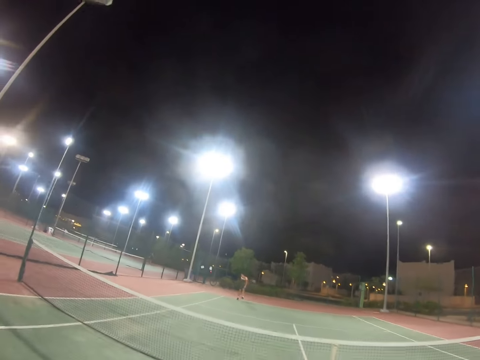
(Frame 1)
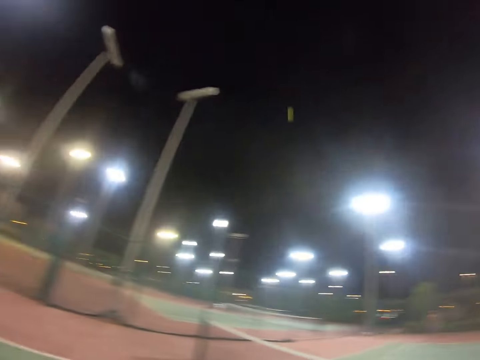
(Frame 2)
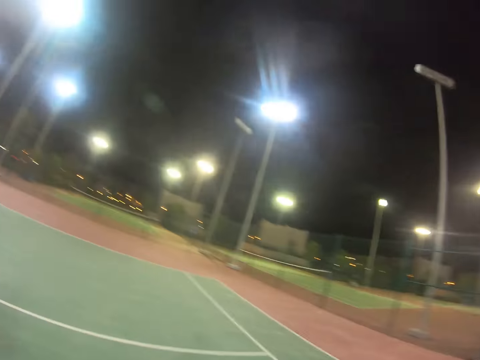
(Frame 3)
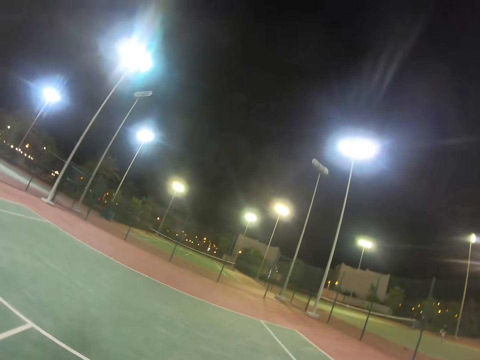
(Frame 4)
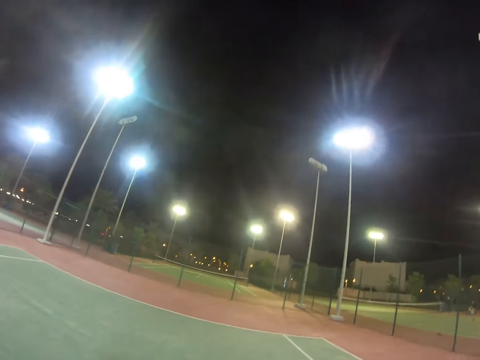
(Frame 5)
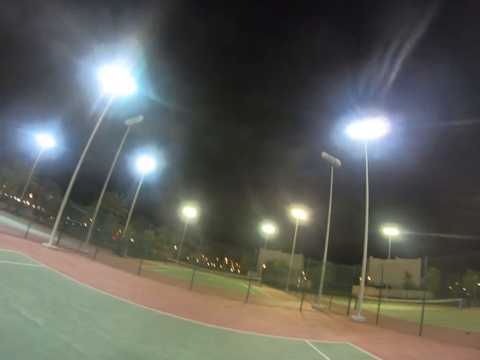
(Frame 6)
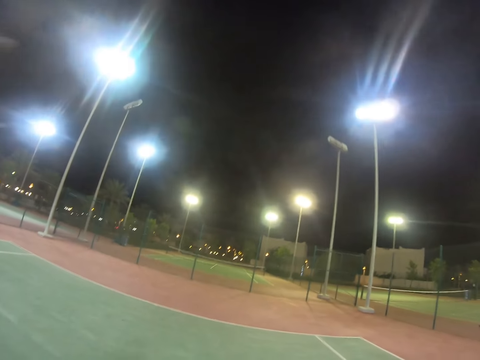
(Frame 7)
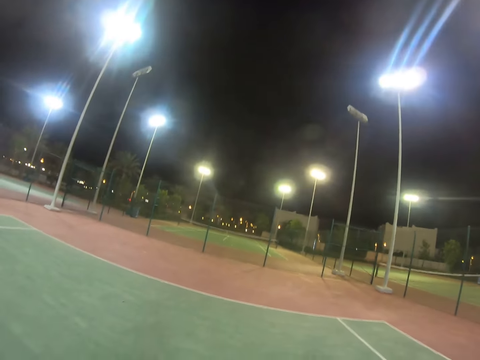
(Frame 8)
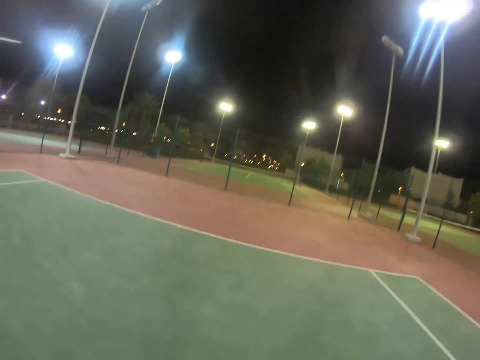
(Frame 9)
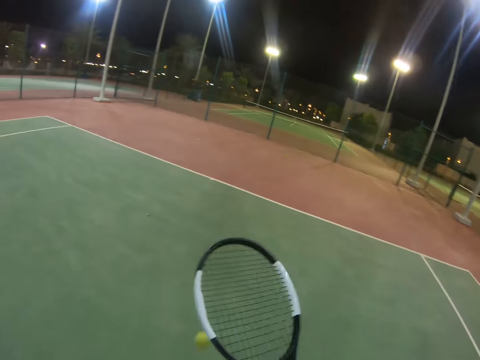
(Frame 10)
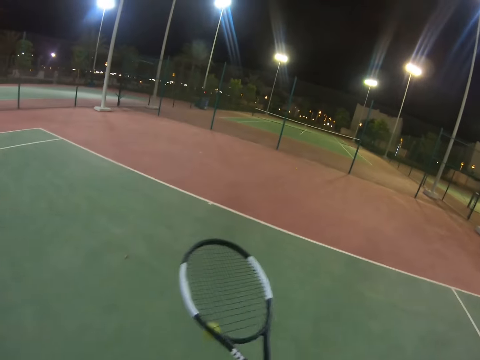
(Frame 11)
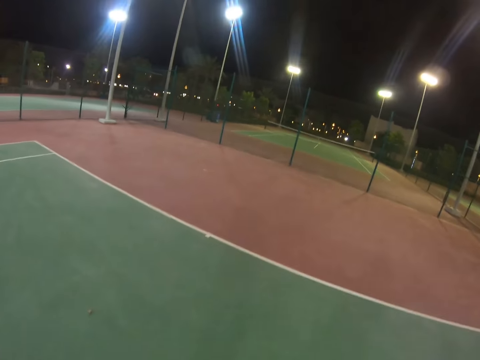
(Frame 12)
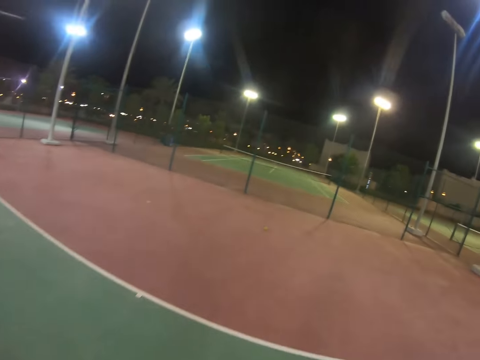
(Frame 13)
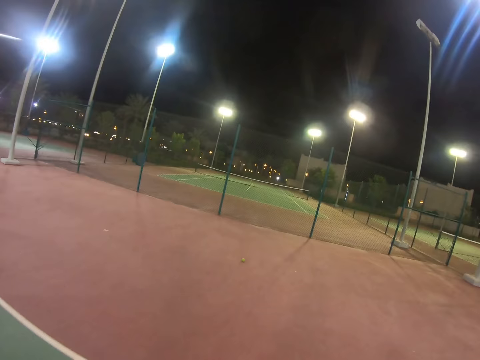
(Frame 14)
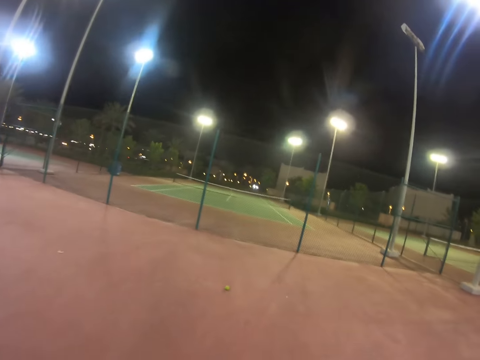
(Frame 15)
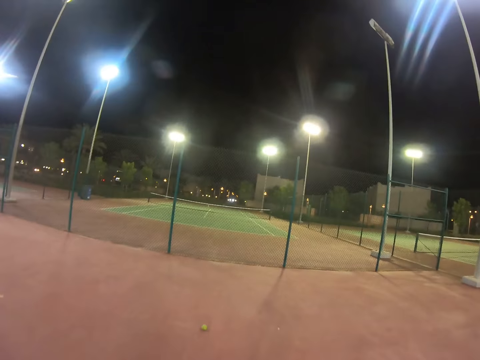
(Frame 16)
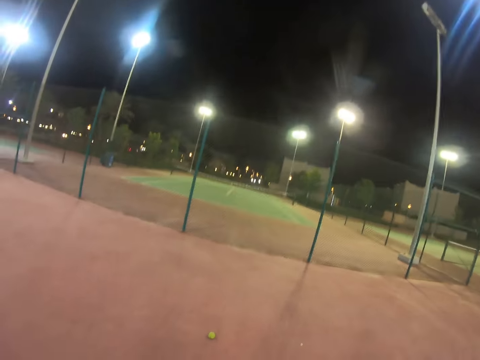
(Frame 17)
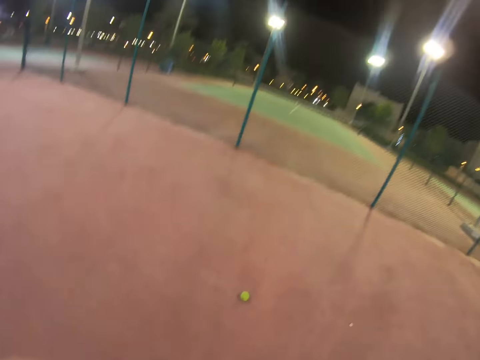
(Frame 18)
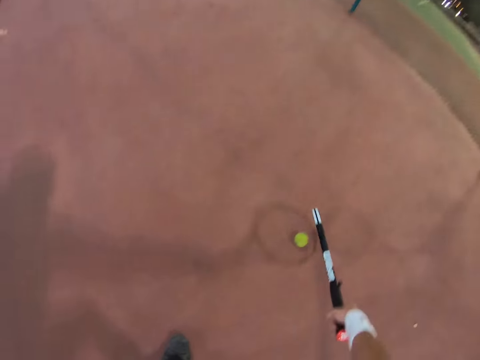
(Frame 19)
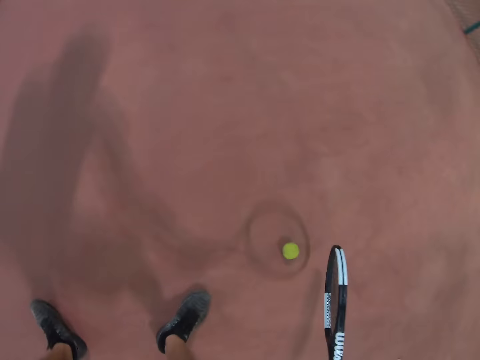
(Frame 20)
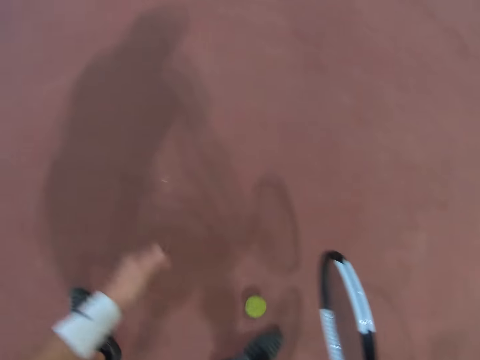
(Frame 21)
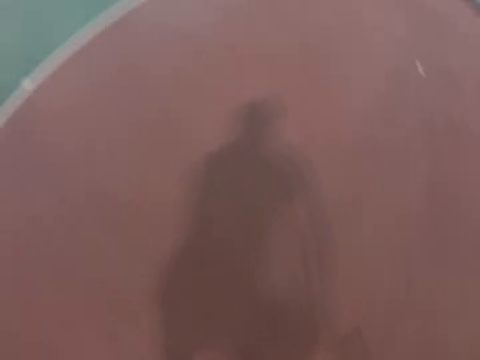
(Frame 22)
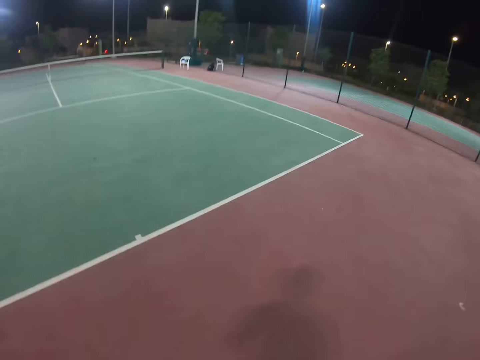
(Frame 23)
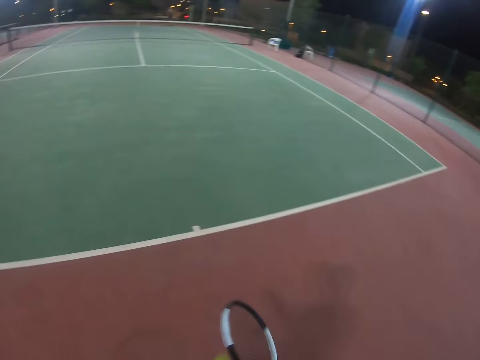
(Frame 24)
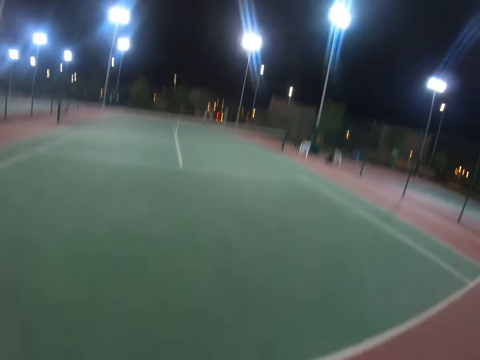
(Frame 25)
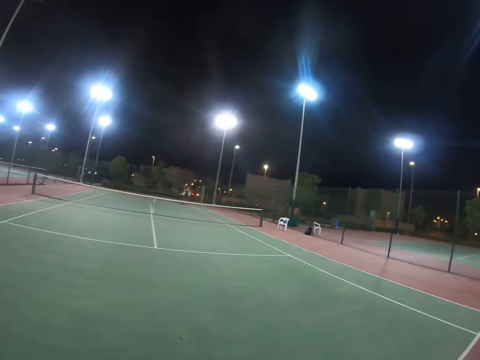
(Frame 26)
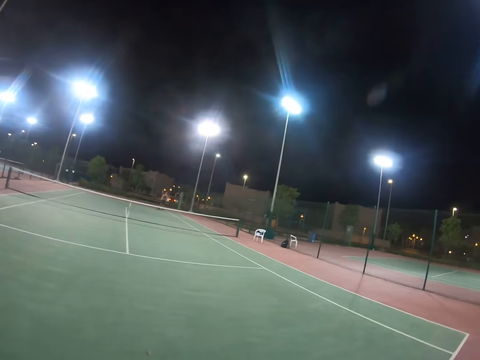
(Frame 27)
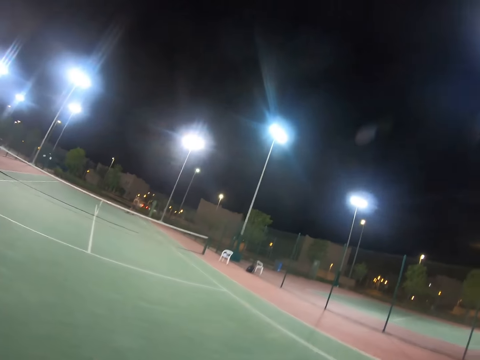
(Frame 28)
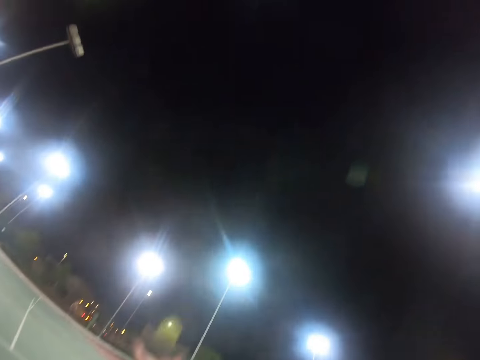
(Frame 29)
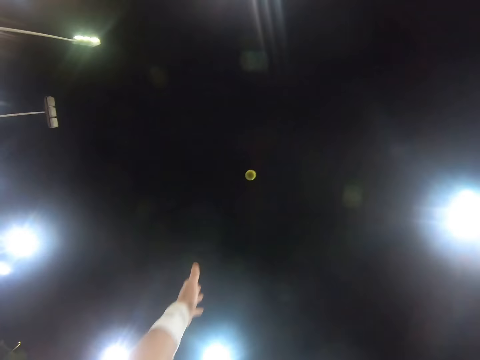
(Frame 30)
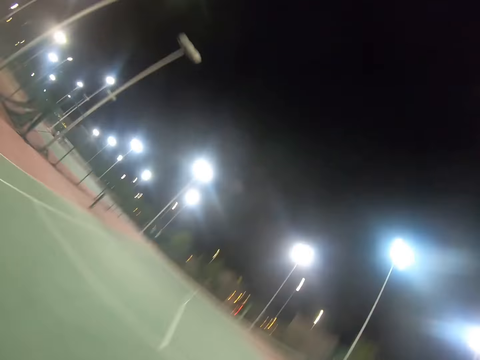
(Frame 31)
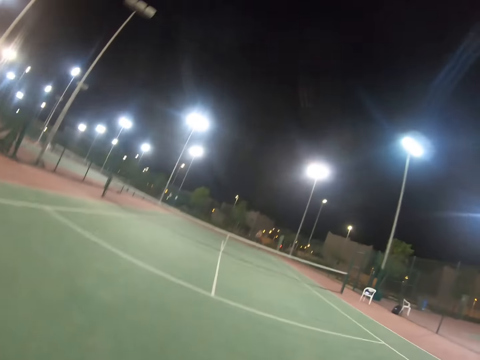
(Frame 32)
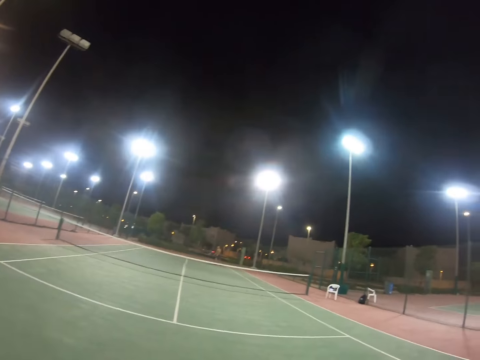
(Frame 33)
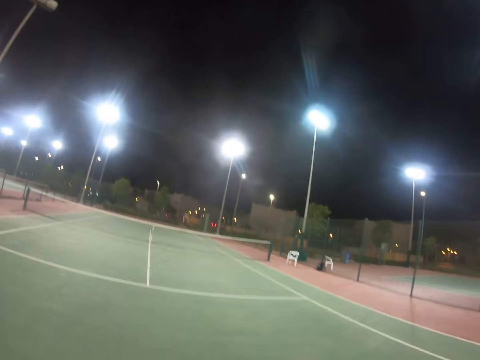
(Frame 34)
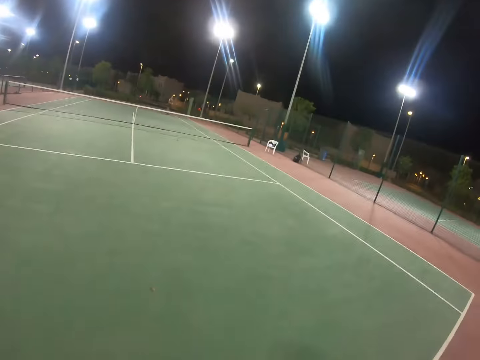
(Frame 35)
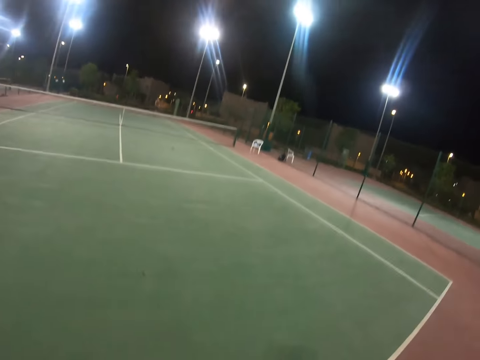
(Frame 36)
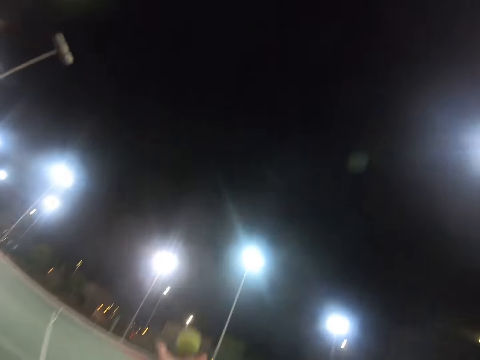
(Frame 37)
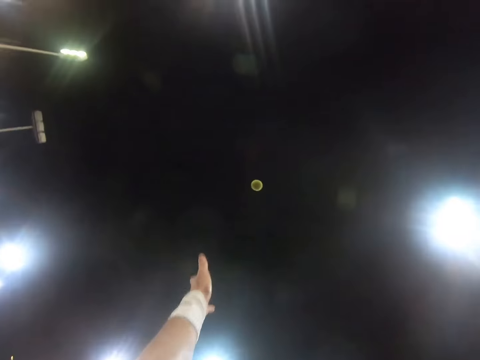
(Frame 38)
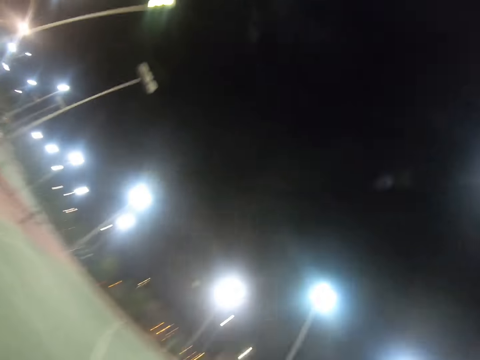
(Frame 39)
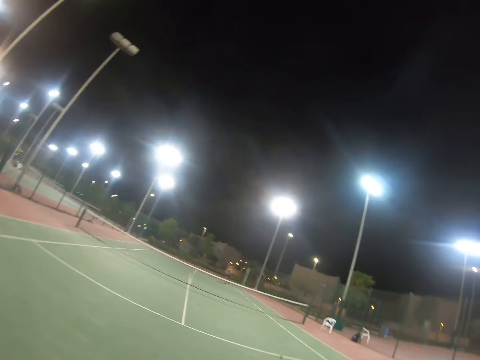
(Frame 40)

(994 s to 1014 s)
A person serves the tennis ball with the racket. The camera wearer bounces the tennis ball on the turf with the racket. They go for the ball. They pick up the tennis ball from the ground. They toss the tennis ball and serve the tennis ball with the racket. The person serves the tennis ball with the racket. The camera wearer tosses the tennis ball and serves the tennis ball with the racket.

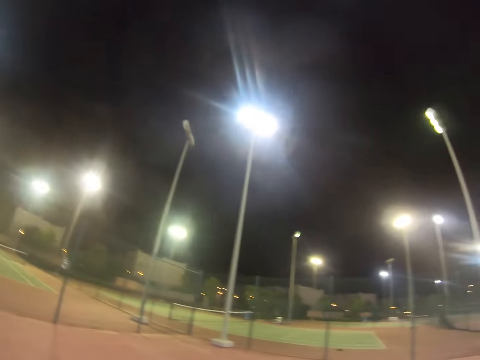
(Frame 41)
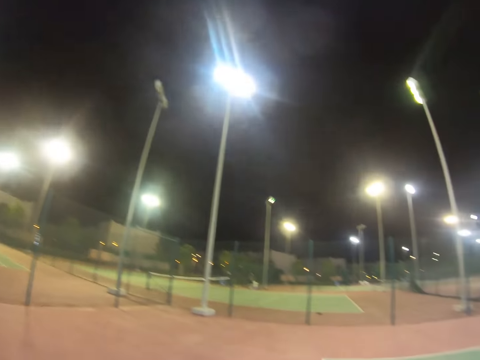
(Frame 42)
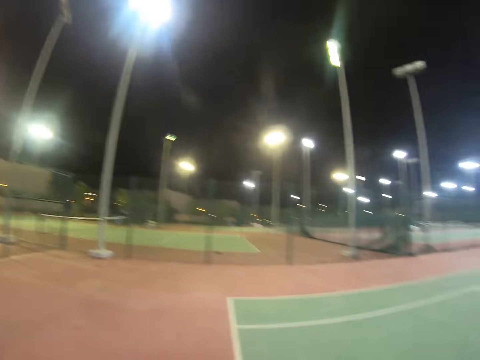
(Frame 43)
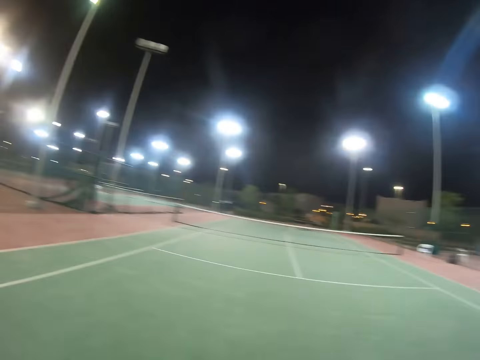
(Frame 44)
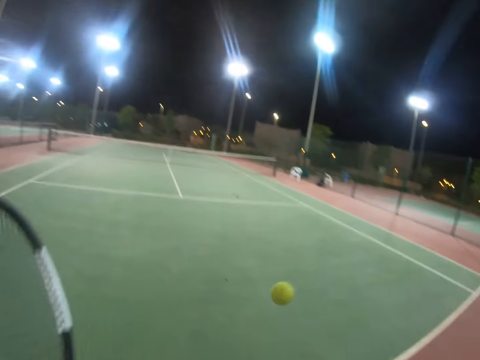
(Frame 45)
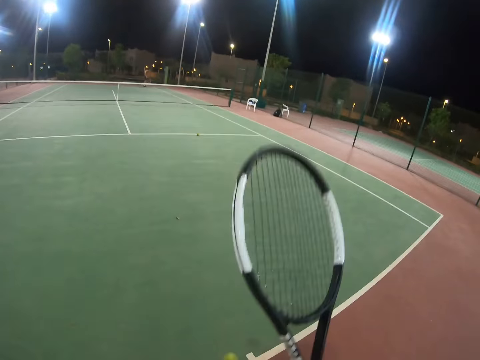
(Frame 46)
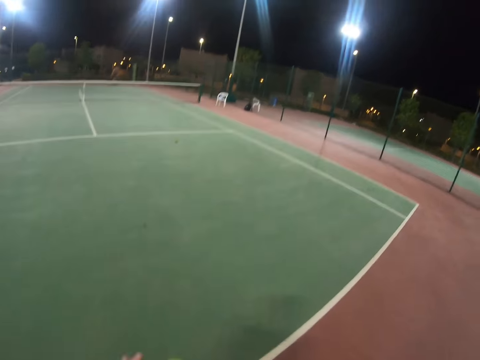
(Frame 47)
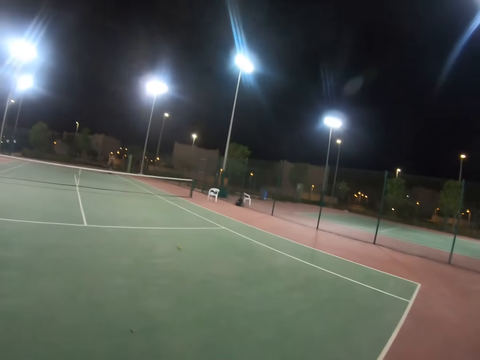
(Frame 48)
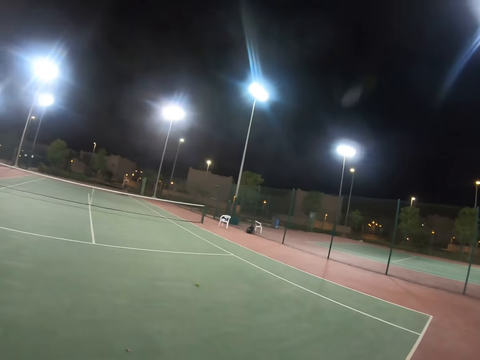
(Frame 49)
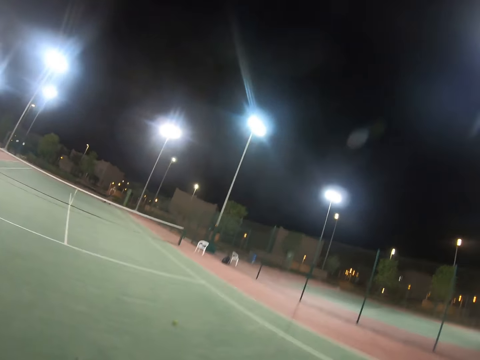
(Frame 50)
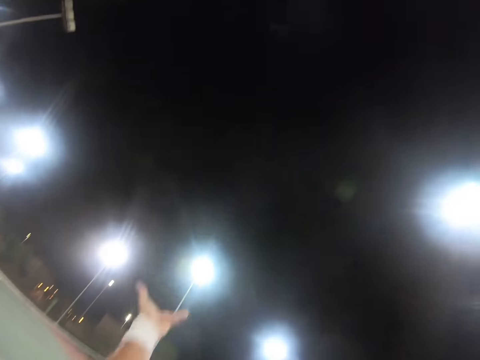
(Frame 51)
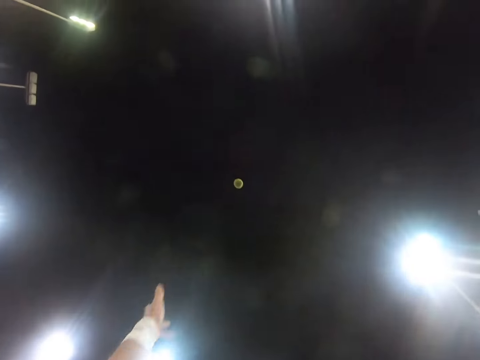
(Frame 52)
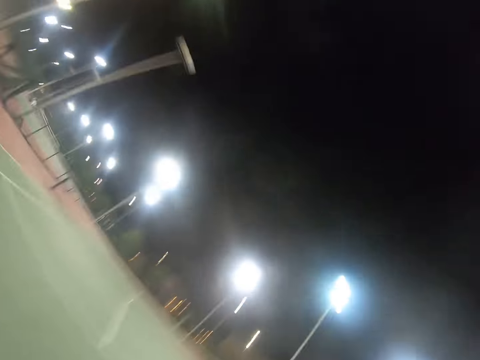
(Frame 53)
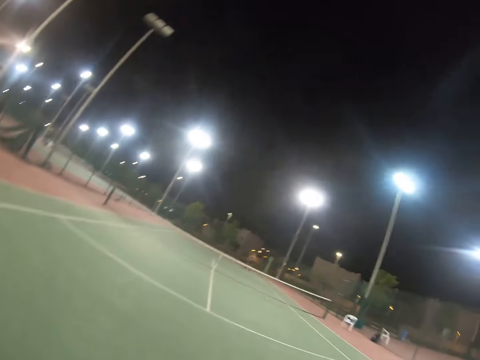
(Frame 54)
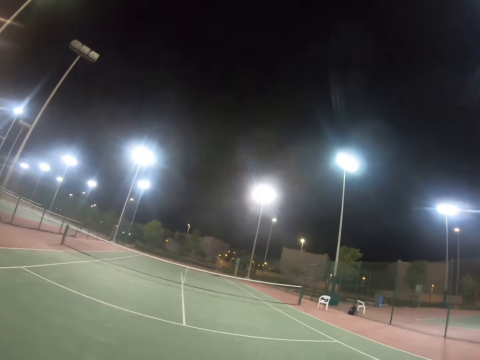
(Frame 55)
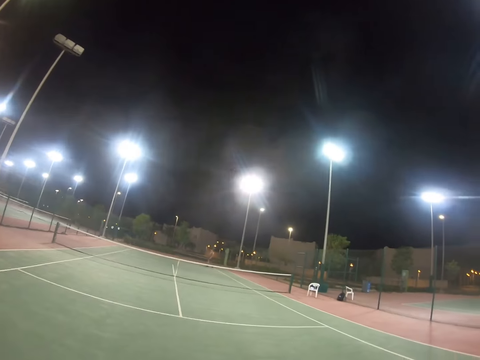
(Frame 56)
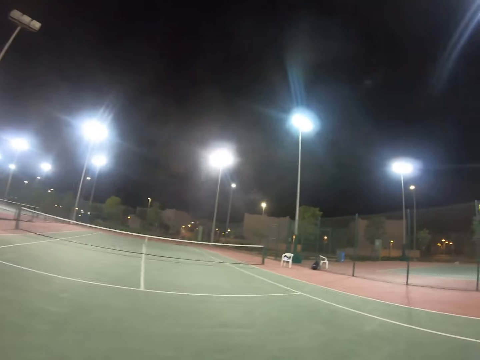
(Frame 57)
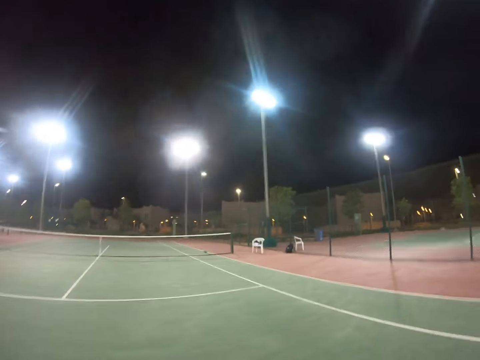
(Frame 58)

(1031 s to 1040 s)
The camera wearer looks around the tennis court. They hold the tennis ball in the hand. They toss the tennis ball and serve the tennis ball with the racket. A person serves the tennis ball with the racket.
